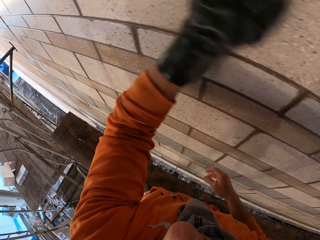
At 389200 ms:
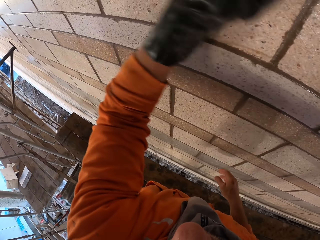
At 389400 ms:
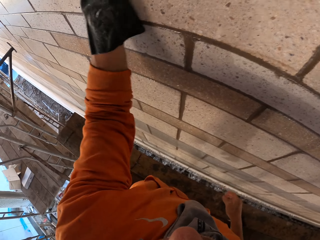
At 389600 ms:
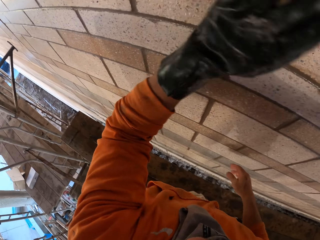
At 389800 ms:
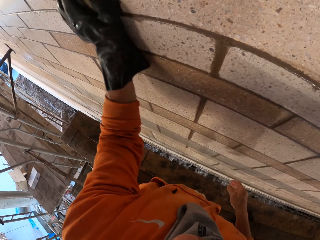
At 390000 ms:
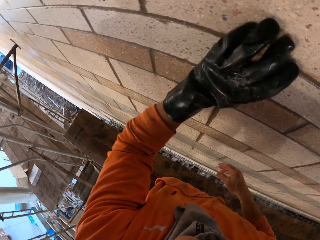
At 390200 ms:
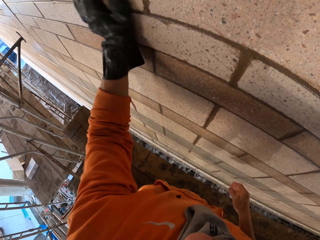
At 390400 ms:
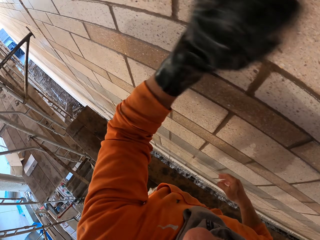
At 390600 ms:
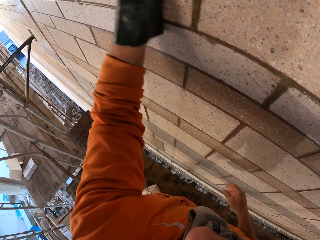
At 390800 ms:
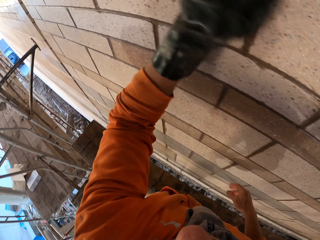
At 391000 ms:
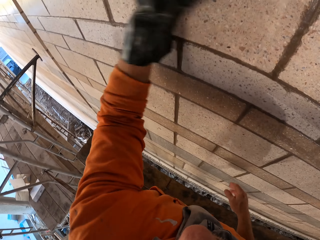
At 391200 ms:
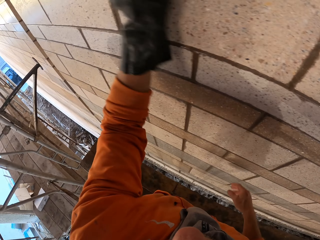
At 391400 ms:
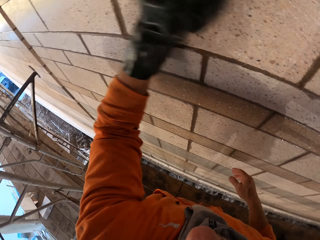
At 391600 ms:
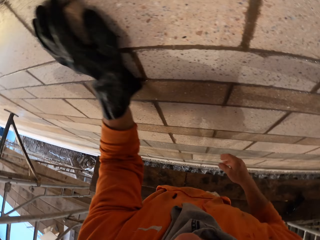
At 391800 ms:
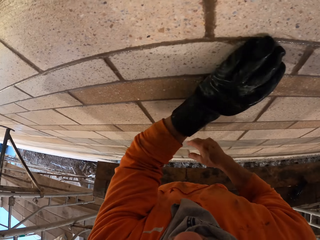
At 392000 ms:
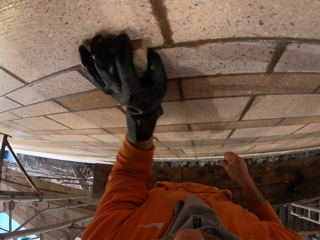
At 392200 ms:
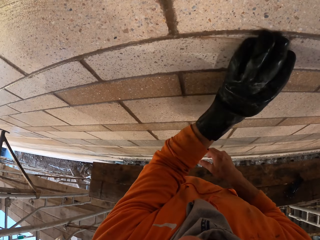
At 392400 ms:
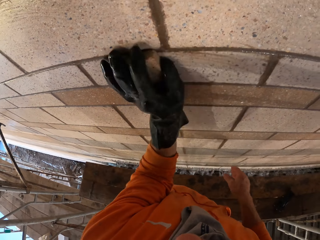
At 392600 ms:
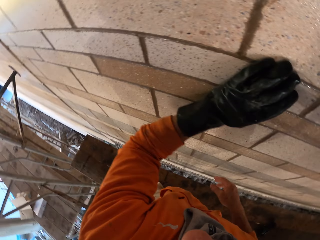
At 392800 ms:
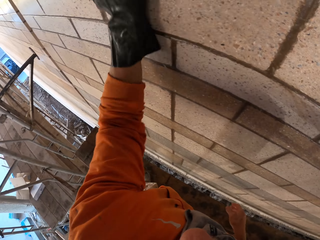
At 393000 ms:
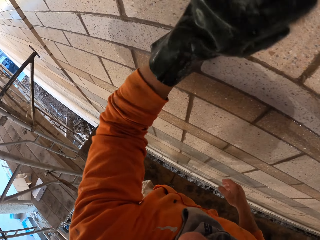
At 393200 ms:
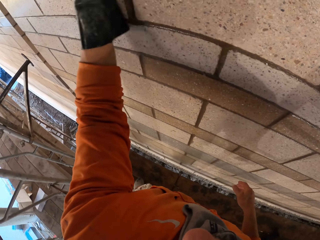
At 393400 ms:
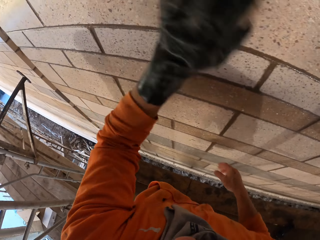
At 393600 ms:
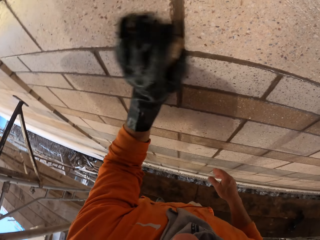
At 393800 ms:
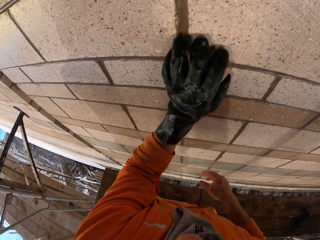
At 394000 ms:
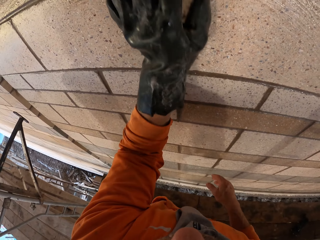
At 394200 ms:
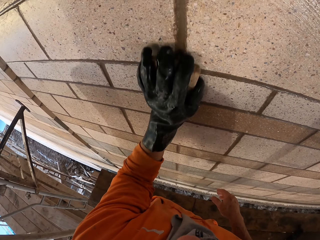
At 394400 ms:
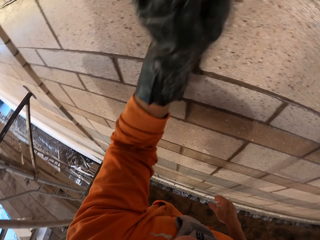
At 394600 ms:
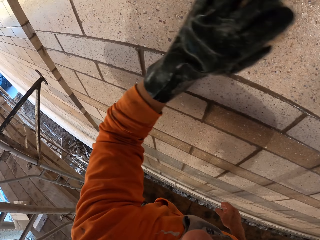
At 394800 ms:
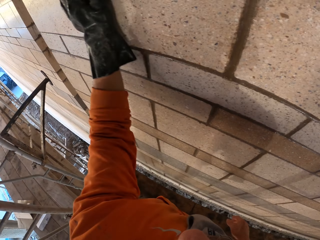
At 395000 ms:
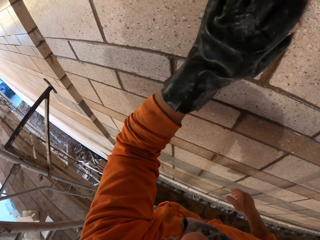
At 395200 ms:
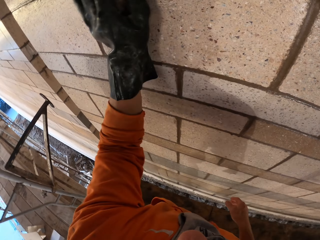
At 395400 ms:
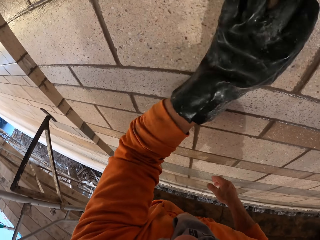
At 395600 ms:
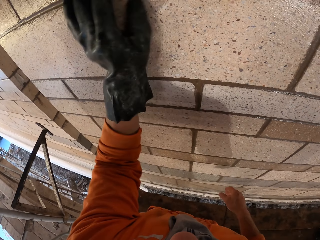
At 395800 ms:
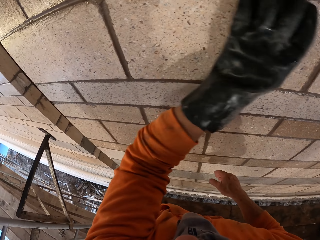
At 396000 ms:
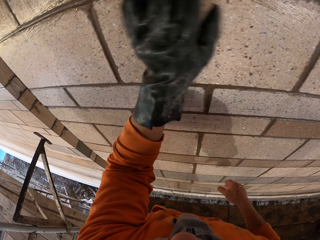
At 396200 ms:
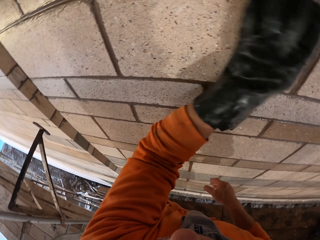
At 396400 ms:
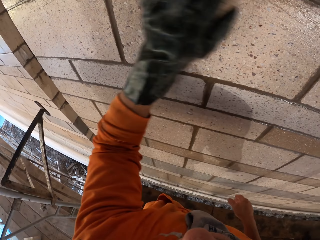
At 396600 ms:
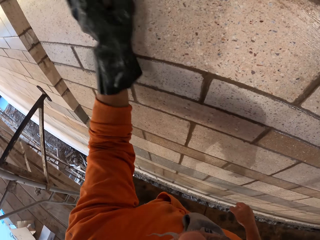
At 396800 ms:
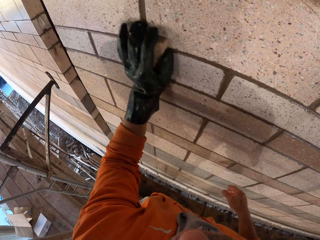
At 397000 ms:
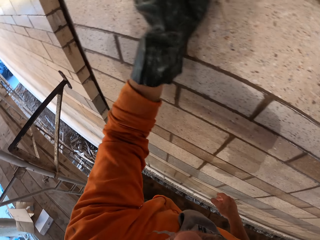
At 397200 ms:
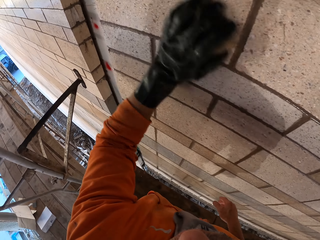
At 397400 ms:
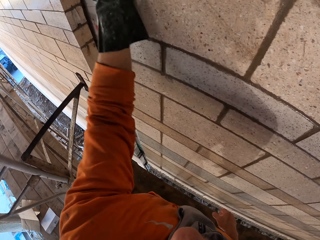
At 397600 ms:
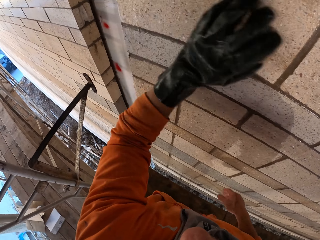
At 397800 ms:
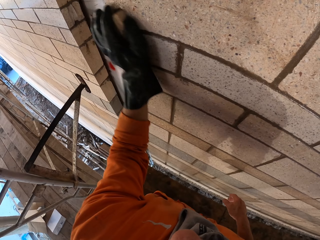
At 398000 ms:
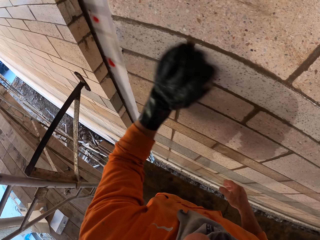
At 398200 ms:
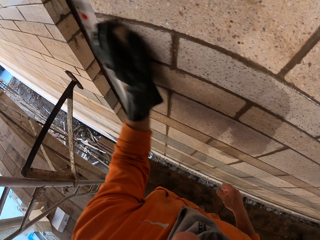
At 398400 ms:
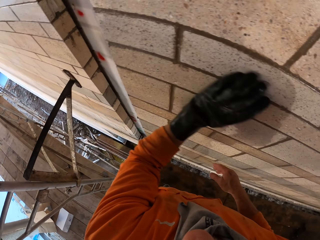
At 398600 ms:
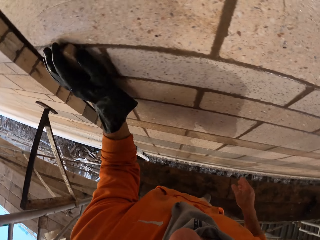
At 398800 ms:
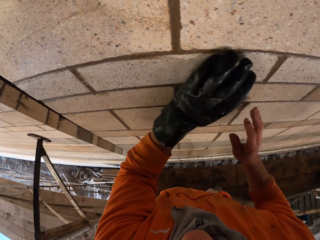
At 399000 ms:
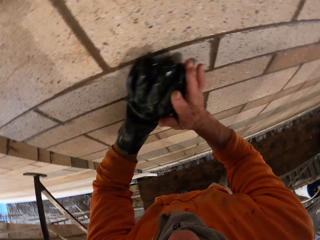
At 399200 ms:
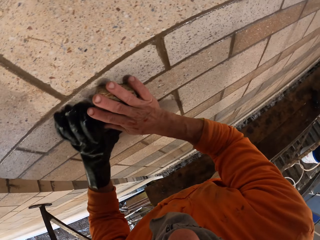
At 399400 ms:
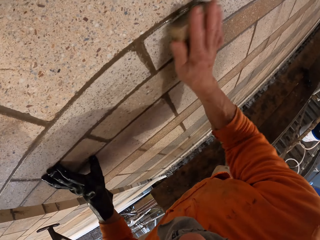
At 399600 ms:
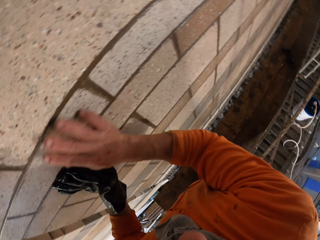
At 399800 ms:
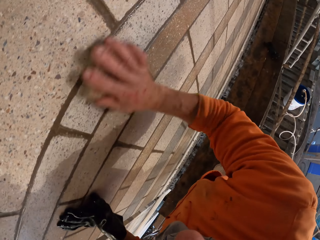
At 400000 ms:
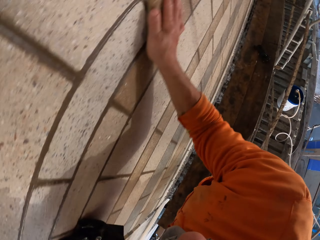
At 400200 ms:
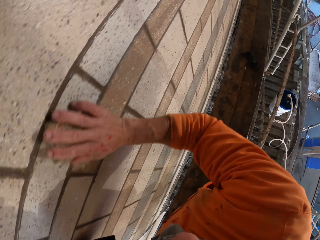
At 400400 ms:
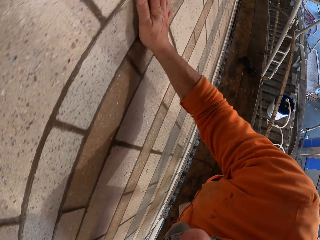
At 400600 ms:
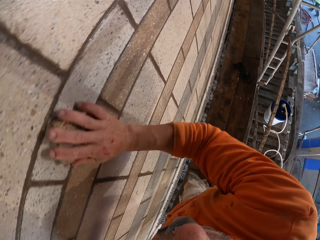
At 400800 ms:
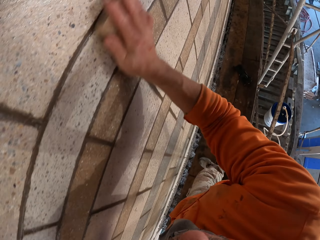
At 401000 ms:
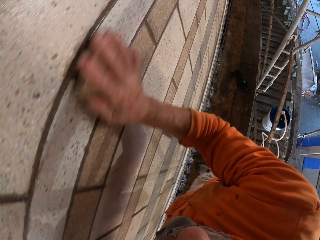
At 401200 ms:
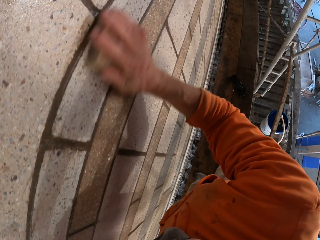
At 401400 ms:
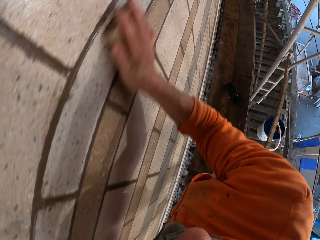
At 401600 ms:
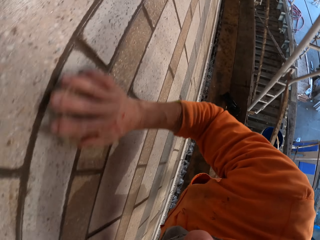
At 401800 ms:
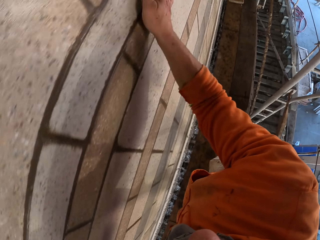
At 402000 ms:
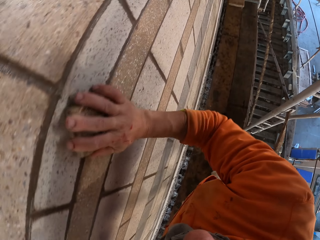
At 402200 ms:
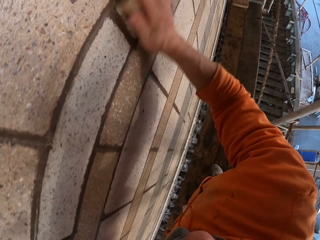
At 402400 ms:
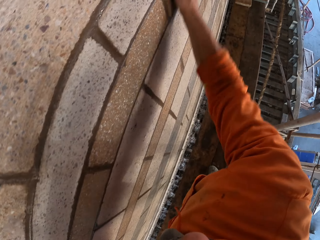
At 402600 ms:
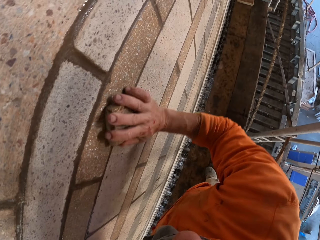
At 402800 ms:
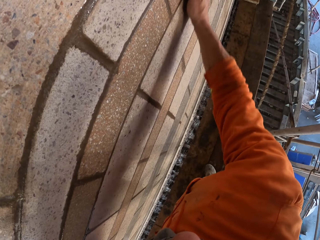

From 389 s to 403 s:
The camera wearer takes a concrete rubbing block. They scrub the wall with the right hand.

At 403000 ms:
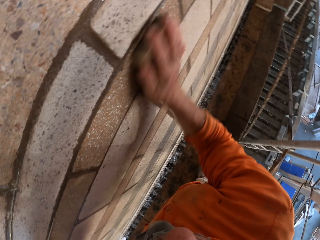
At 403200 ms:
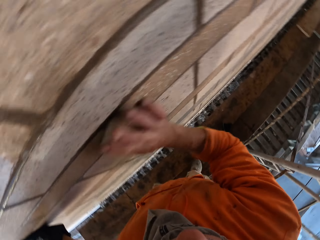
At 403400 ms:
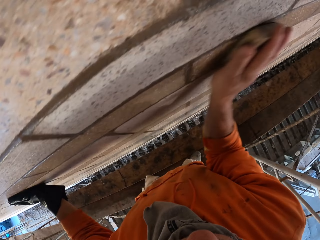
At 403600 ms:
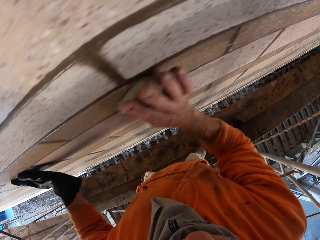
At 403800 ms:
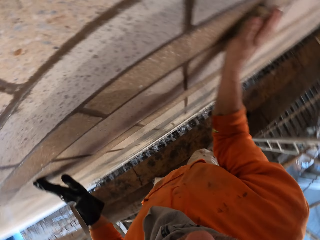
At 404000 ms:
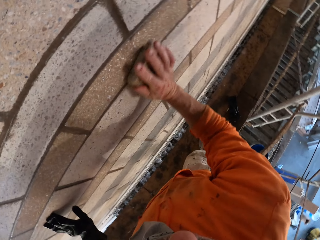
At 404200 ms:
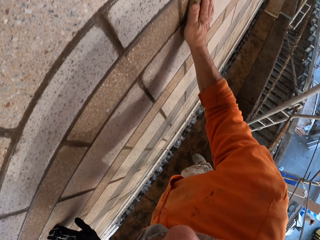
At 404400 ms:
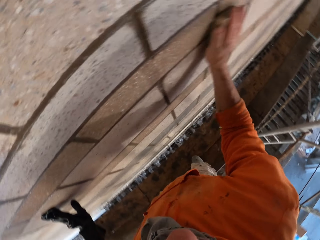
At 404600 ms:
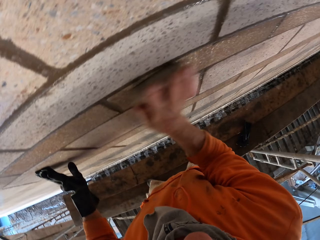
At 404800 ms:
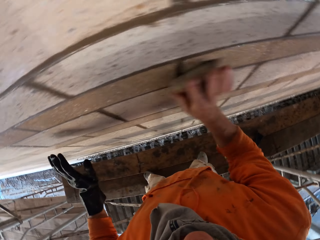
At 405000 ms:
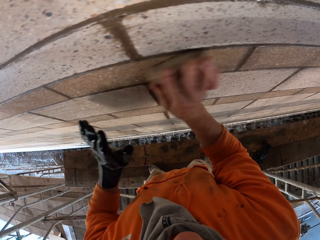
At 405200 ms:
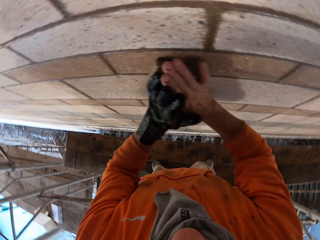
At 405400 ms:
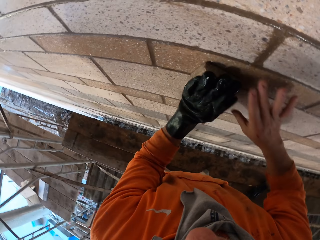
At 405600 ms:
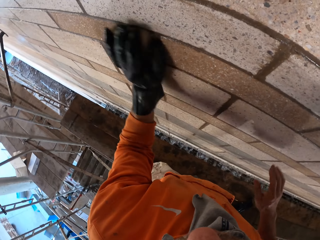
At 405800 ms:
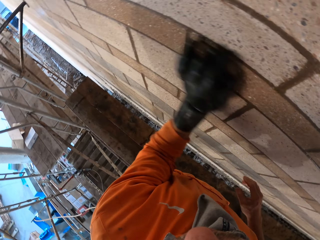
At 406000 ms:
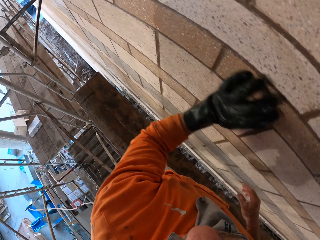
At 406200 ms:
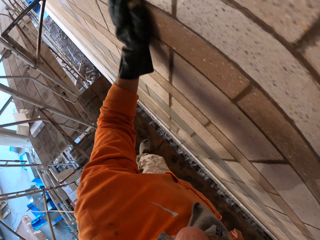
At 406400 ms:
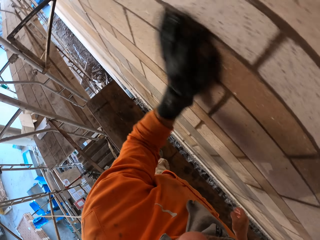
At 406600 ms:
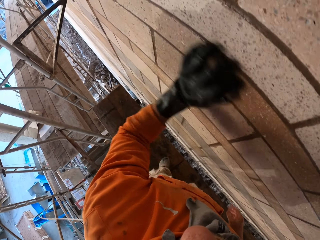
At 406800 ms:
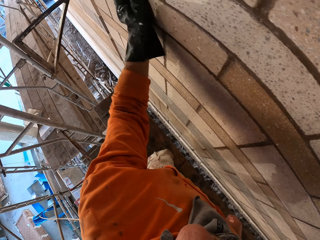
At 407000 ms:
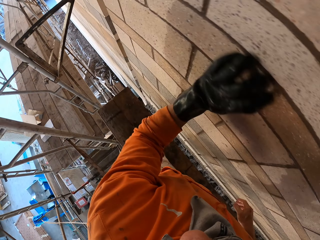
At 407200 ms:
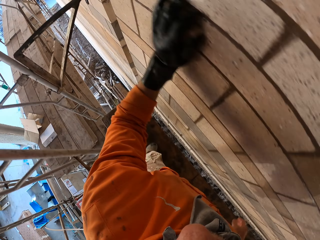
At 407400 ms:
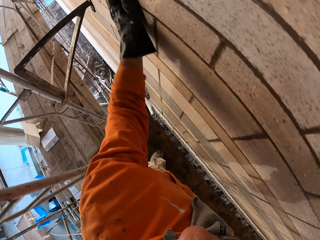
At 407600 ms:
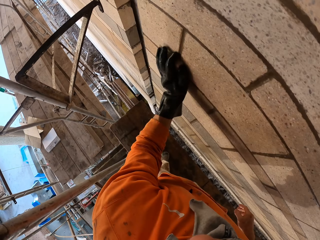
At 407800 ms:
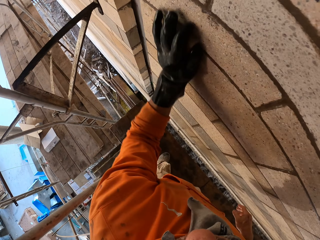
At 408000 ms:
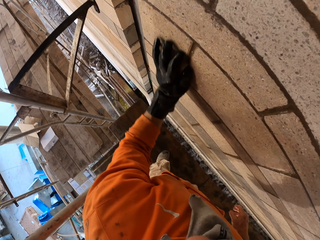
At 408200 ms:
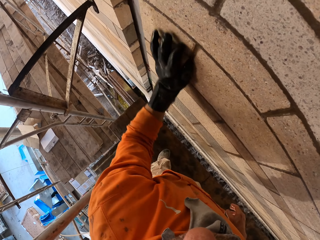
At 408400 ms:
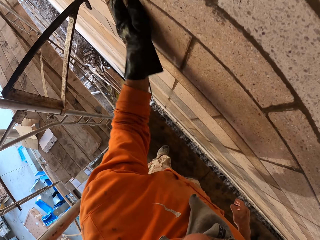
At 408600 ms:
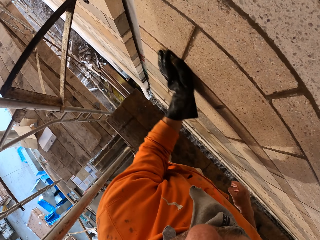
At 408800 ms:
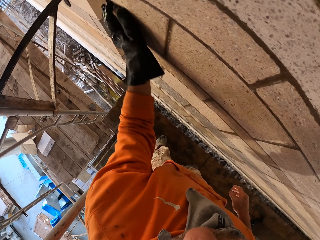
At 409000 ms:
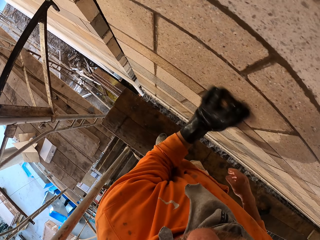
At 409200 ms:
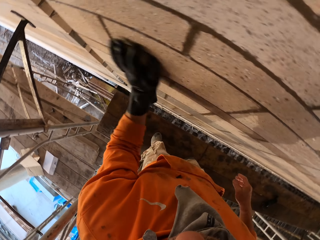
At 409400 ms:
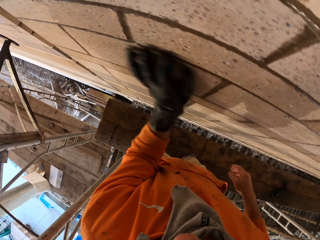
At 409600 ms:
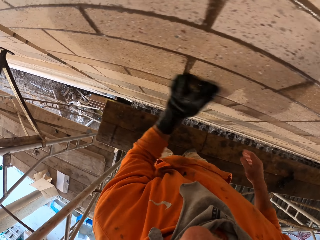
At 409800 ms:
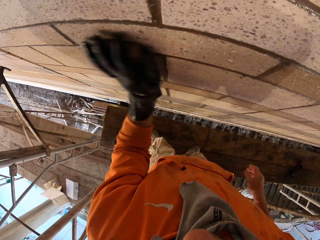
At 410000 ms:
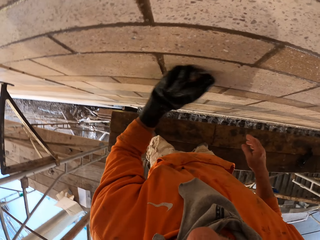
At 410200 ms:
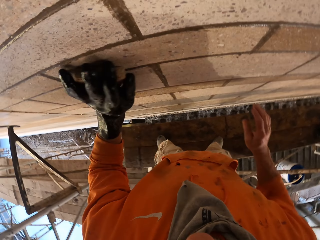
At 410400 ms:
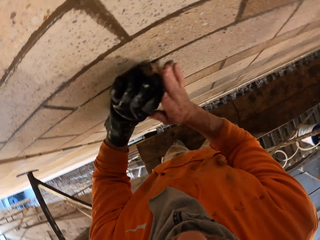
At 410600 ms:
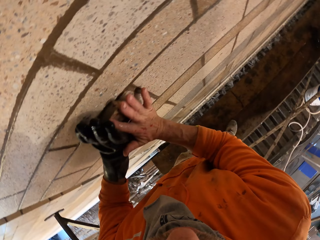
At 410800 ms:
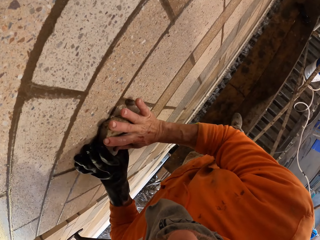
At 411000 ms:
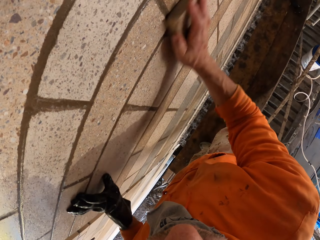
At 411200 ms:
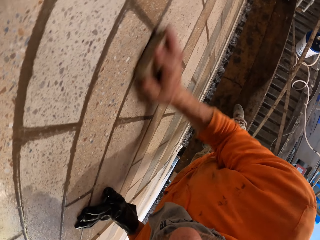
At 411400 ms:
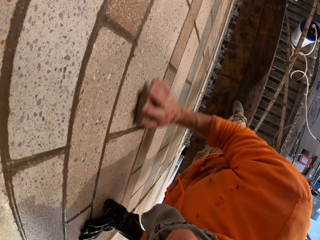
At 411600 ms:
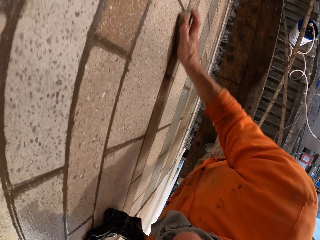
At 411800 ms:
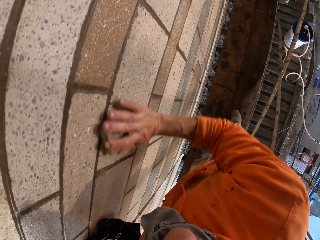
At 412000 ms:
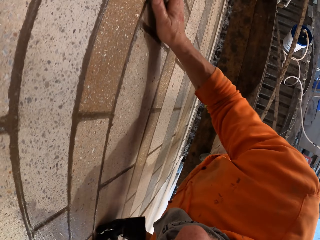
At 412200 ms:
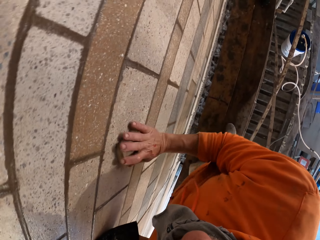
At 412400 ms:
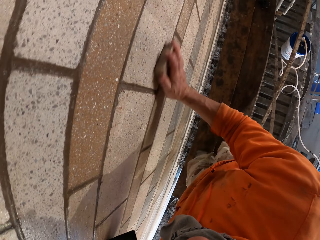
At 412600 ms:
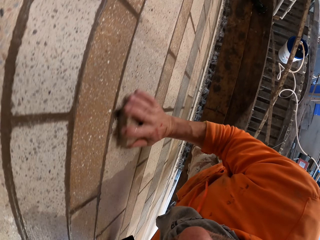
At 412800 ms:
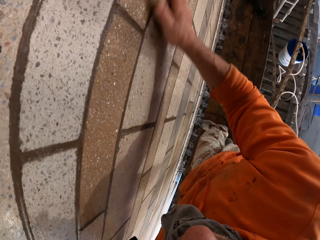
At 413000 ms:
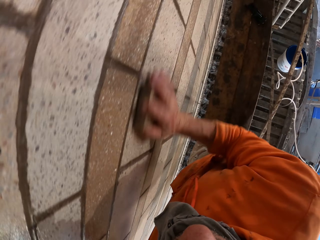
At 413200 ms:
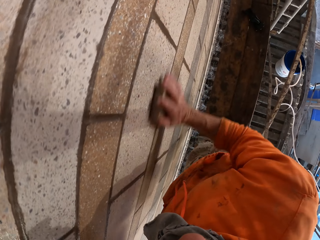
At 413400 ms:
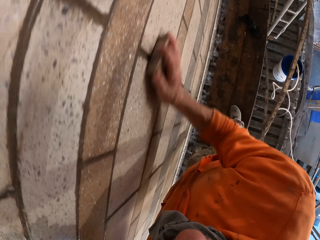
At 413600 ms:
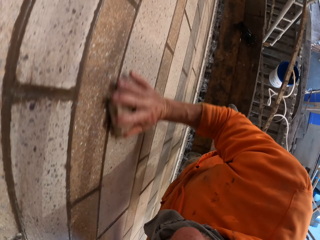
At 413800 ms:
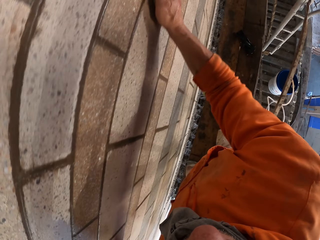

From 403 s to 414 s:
The camera wearer takes a concrete rubbing block. They scrub the wall with the left hand. They take the concrete rubbing block. They scrub the wall with the right hand.
